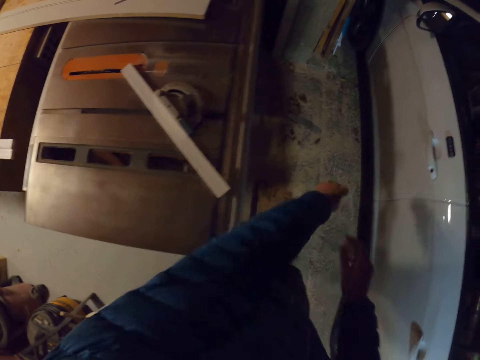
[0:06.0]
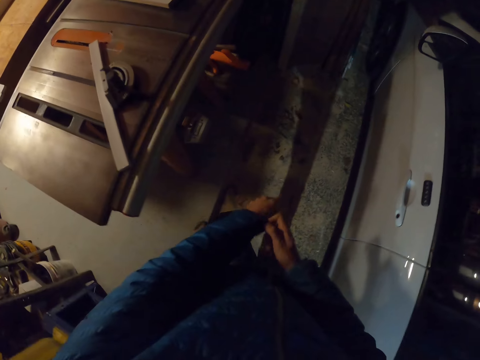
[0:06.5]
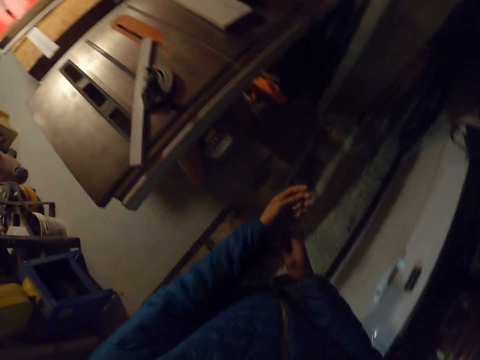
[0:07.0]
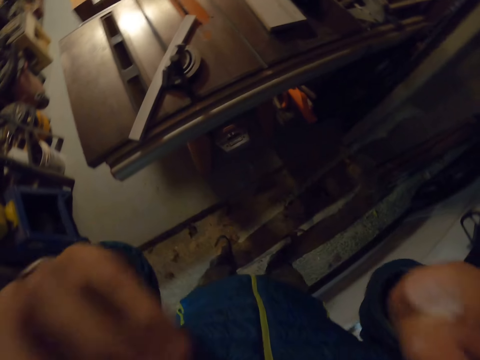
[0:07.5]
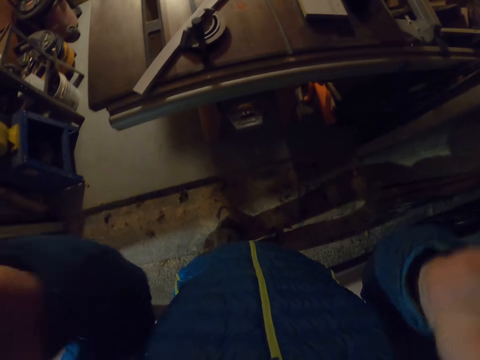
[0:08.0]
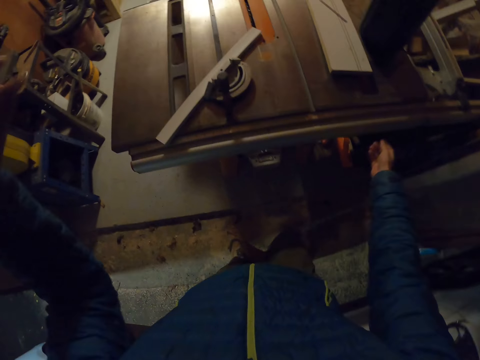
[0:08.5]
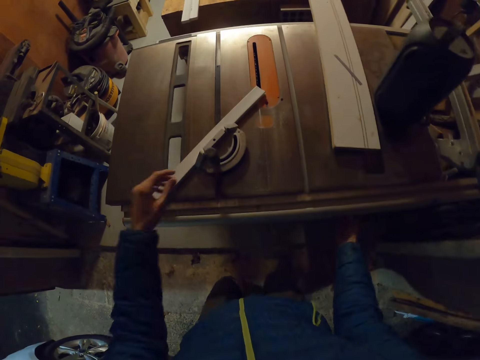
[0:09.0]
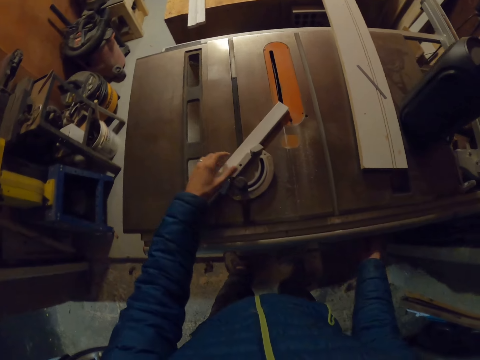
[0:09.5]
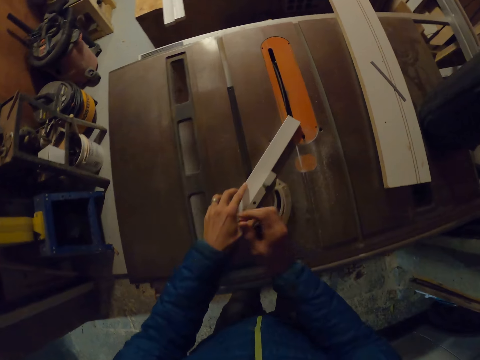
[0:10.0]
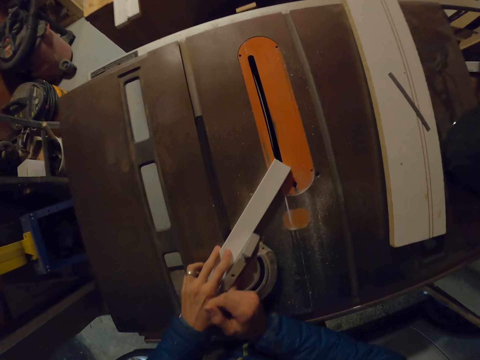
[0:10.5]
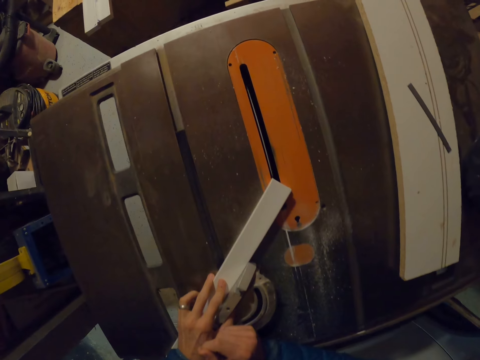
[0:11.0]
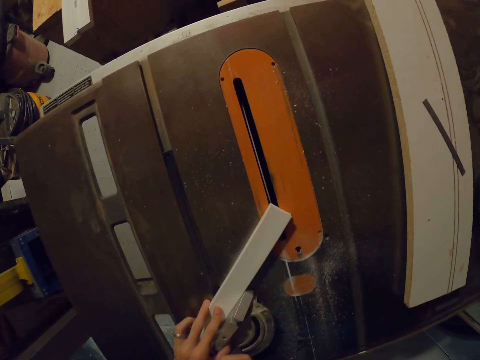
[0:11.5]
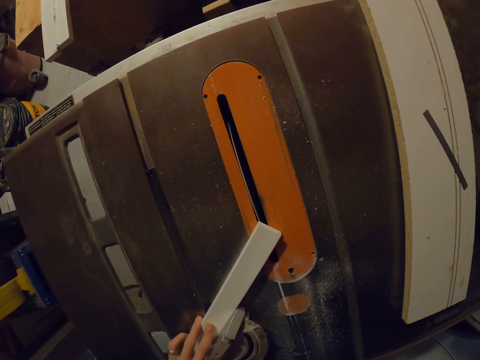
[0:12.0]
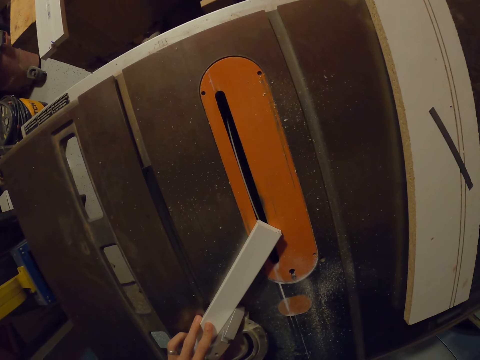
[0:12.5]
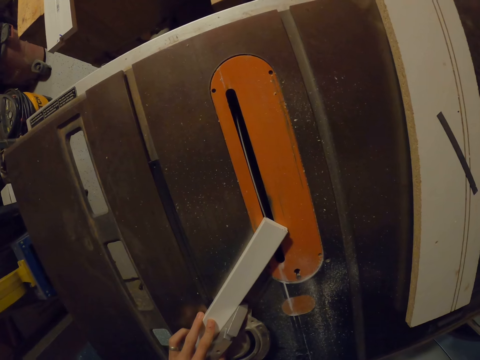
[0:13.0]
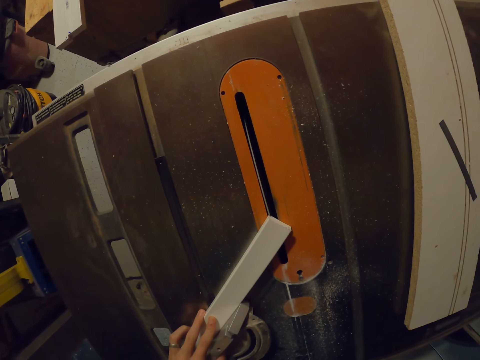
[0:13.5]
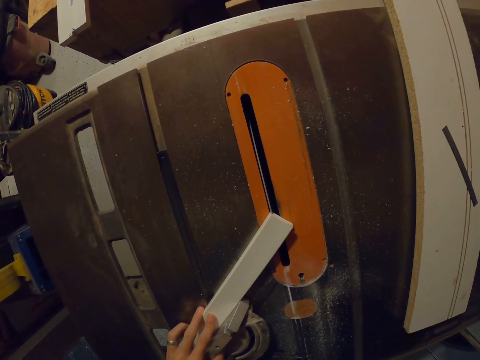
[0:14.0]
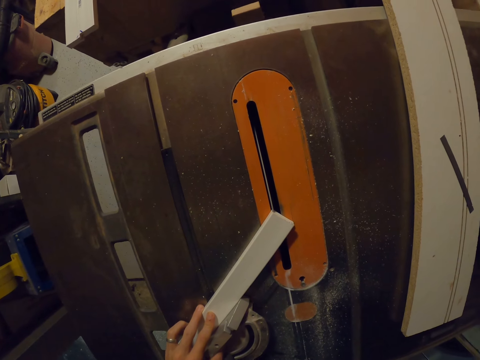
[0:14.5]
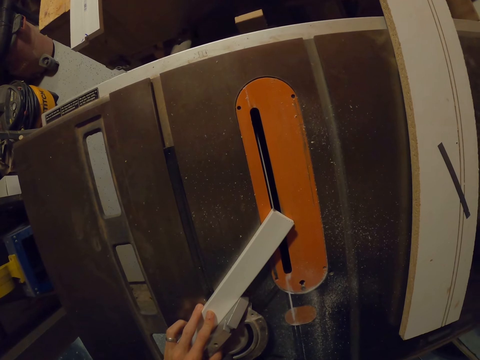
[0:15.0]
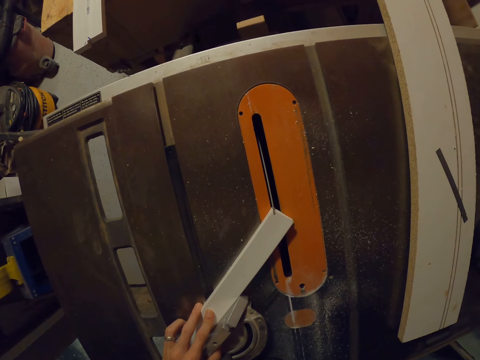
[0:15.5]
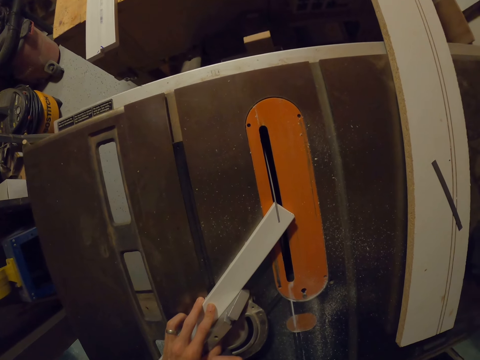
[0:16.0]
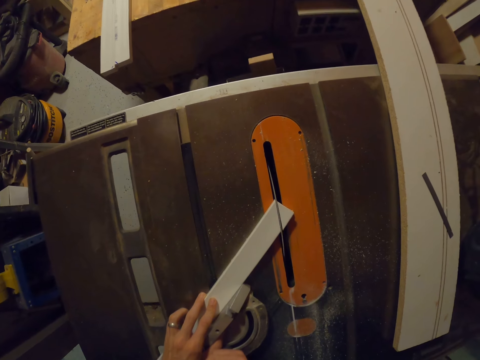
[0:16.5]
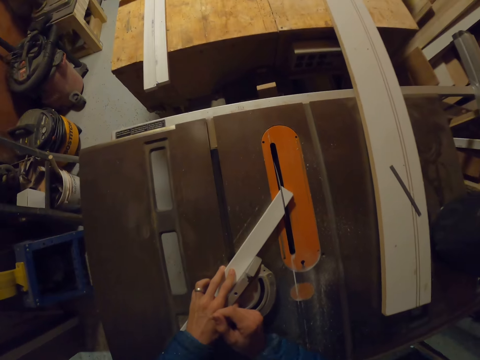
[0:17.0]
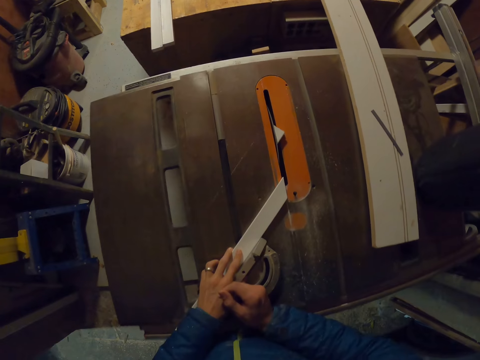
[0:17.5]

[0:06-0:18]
The camera wearer puts down his hand. He touches his jacket, touches the table, cuts the edge of a piece of wood with a table saw, and touches his hand.

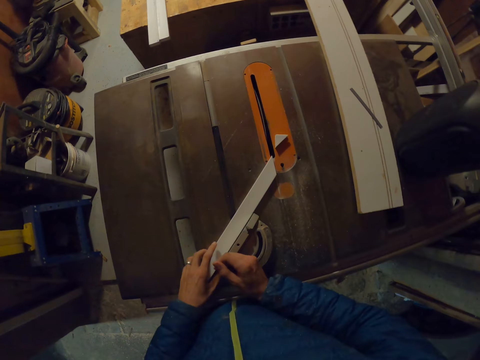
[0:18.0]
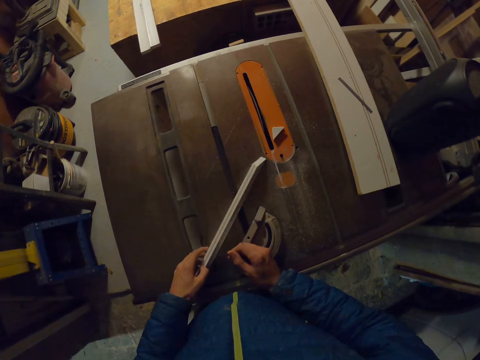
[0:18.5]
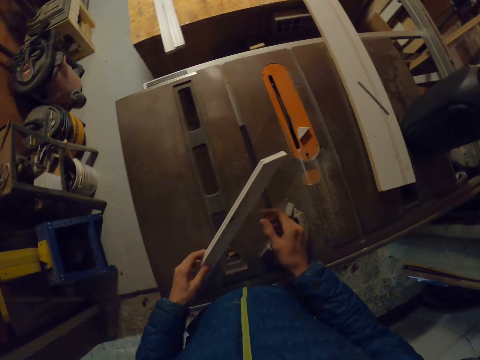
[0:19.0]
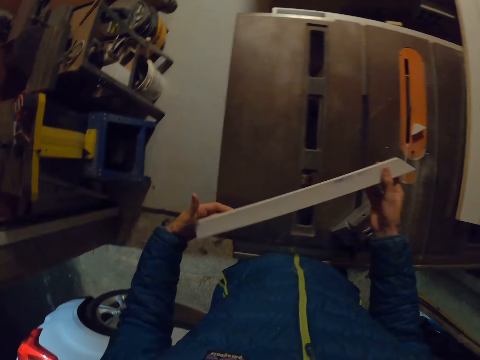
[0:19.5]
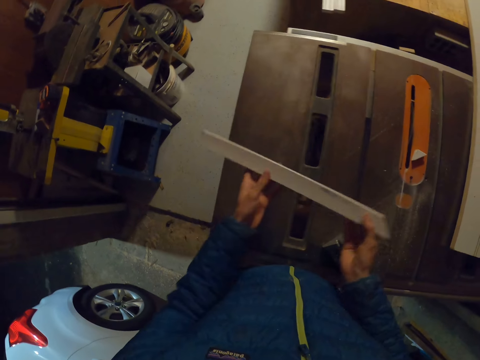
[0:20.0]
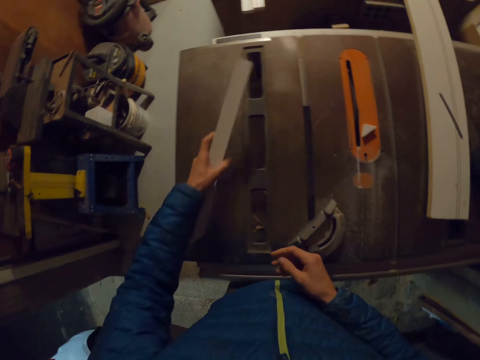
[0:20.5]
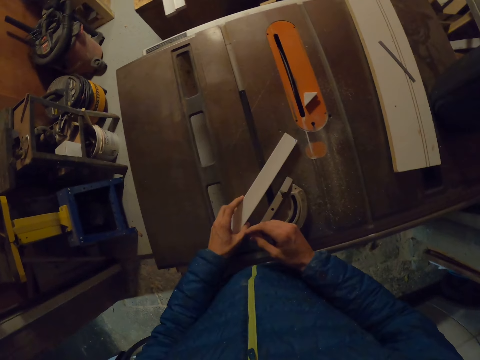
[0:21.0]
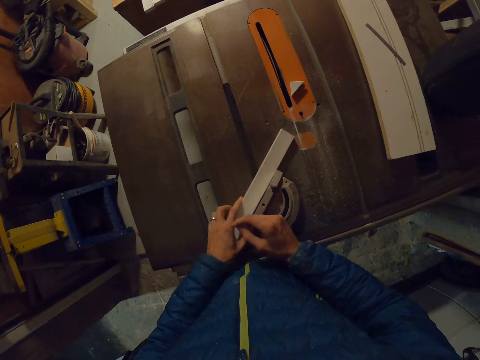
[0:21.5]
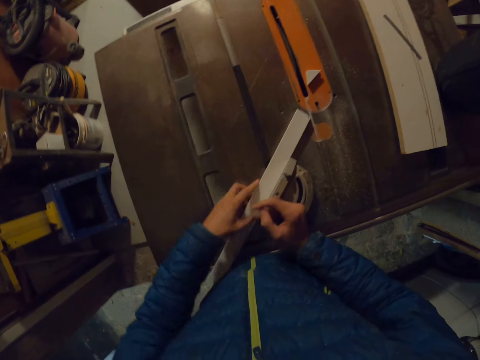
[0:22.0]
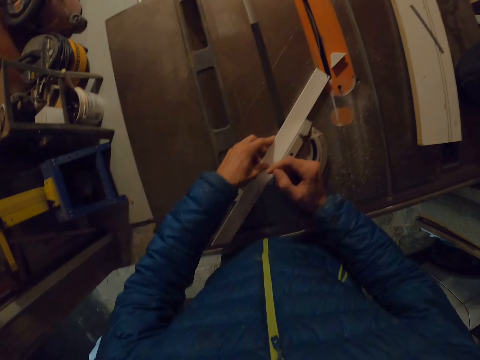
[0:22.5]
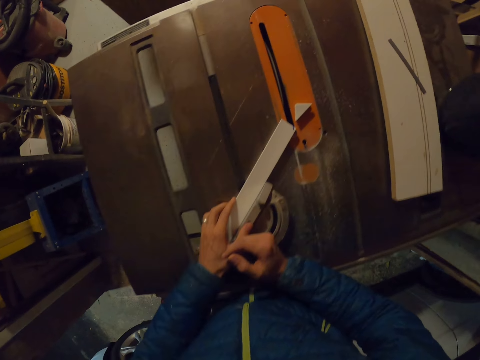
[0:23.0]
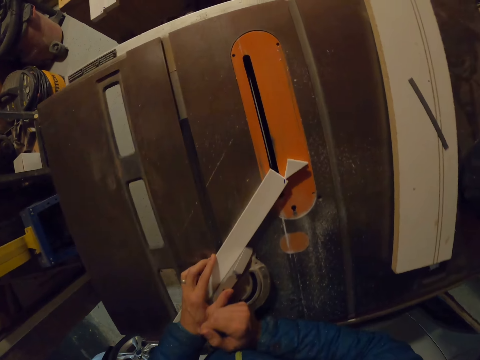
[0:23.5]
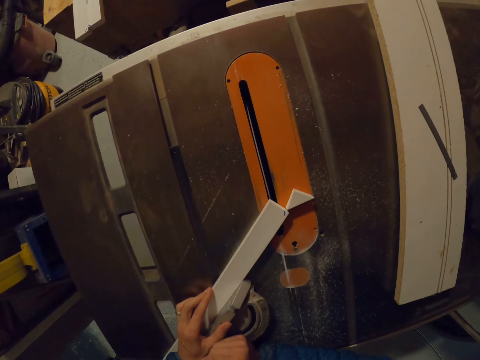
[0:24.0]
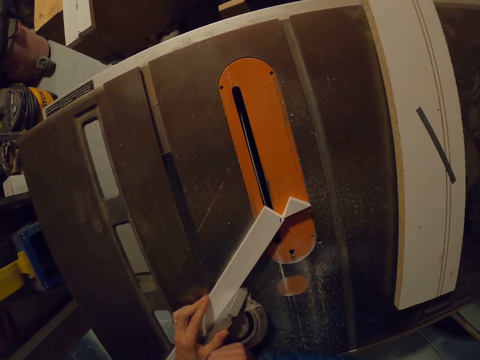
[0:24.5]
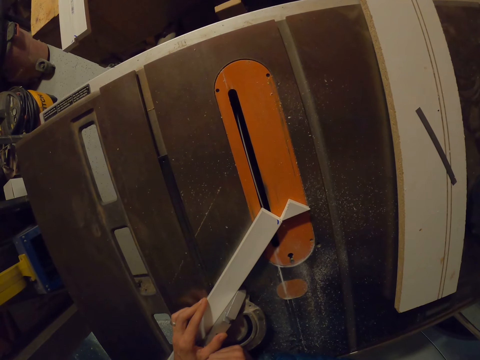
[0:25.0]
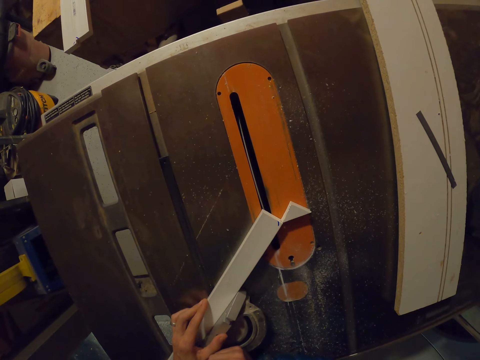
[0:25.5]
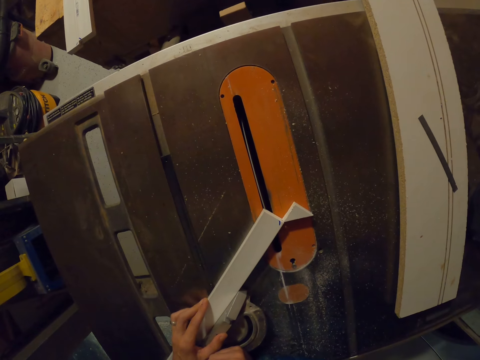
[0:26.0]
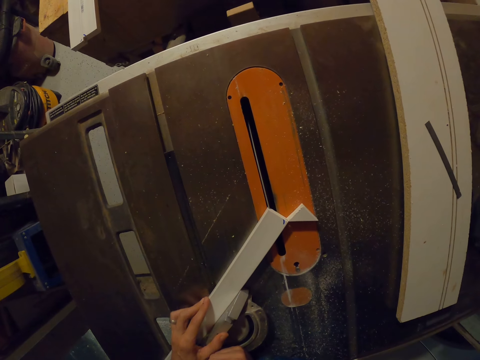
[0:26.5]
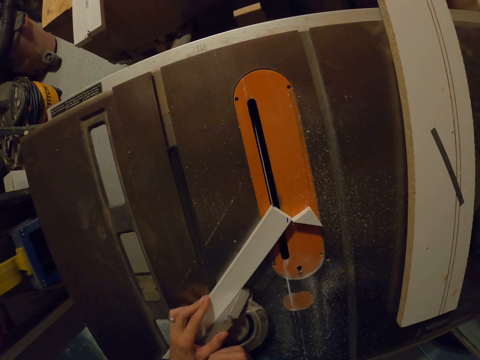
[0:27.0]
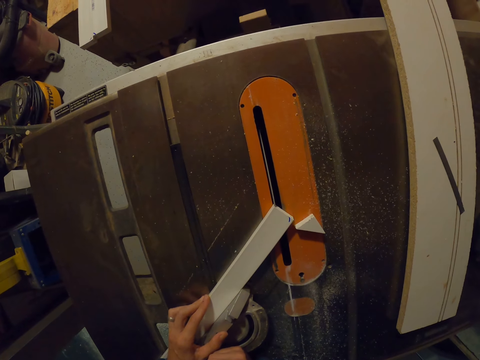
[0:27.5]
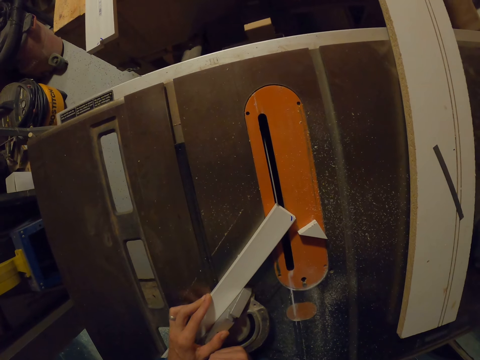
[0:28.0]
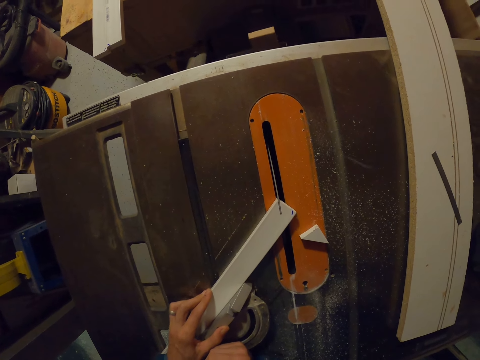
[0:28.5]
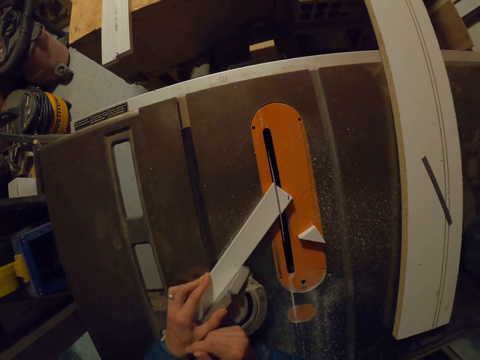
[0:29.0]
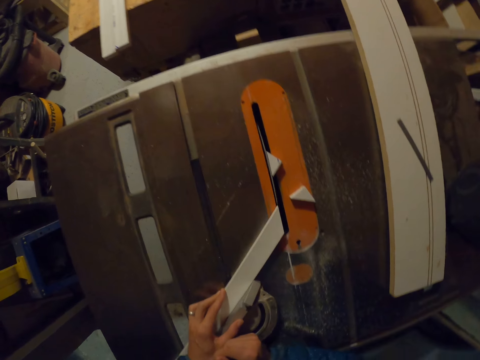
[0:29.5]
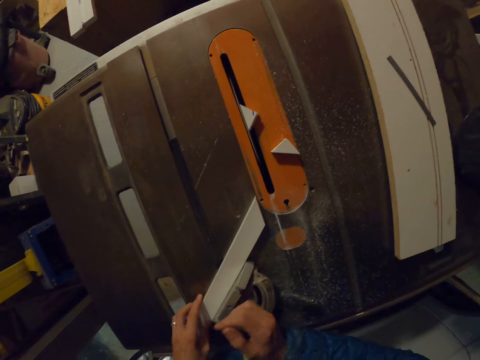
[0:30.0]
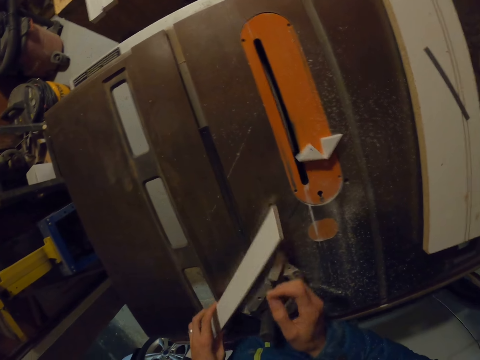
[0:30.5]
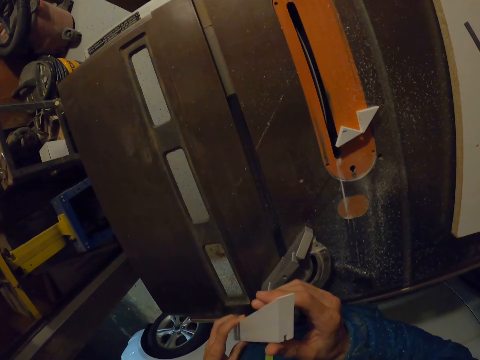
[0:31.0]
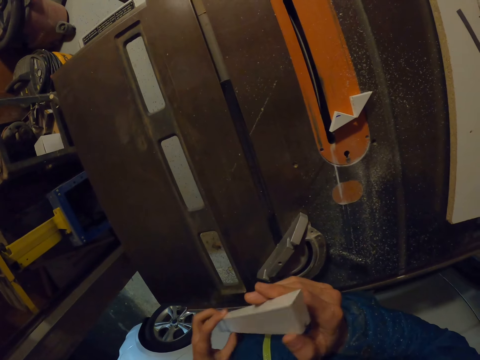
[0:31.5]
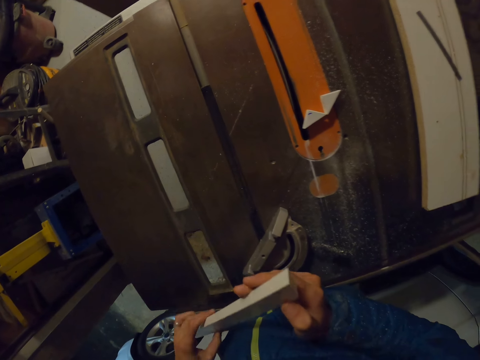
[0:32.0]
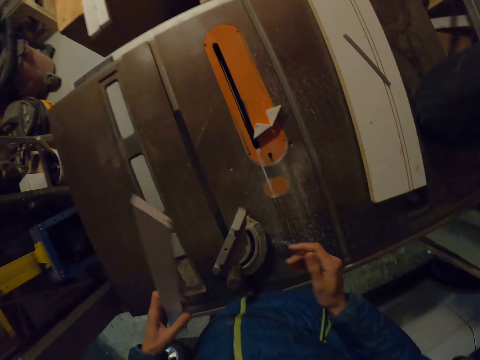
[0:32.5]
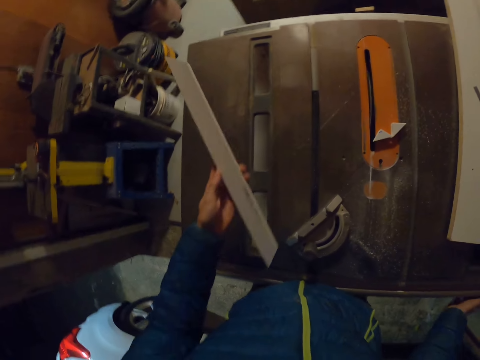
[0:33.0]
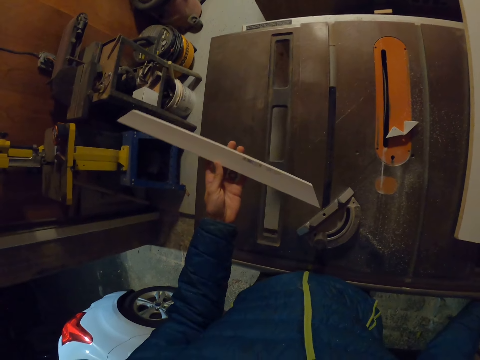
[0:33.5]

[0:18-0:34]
The camera wearer turns the piece of wood to the other end. He holds the piece of wood, looks at the piece of wood, and puts the piece of wood on the machine. He cuts the other edge of the piece of wood with the table saw. He examines the piece of wood with his hands and takes the piece of wood.
